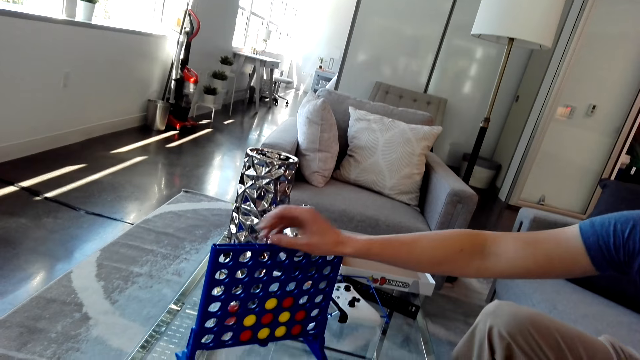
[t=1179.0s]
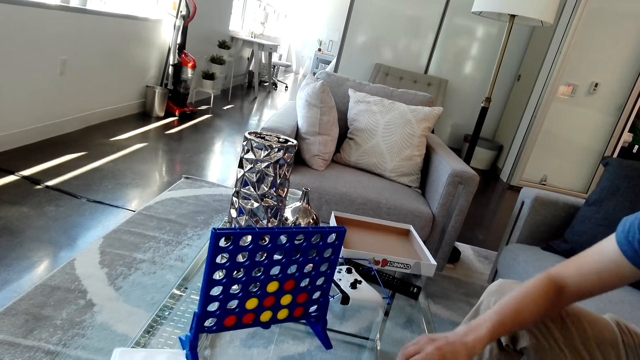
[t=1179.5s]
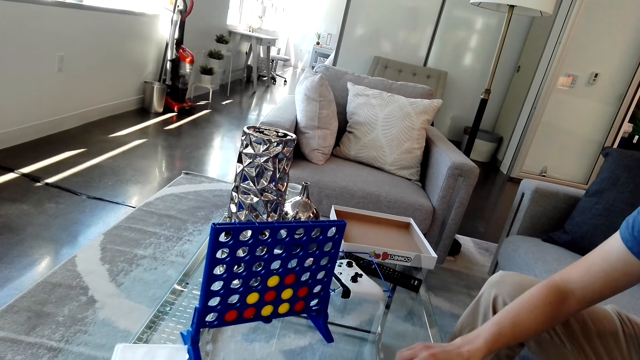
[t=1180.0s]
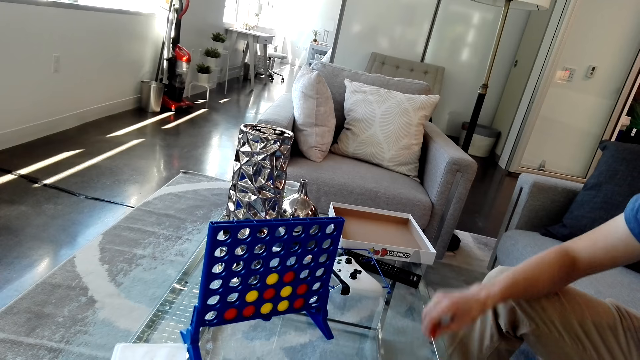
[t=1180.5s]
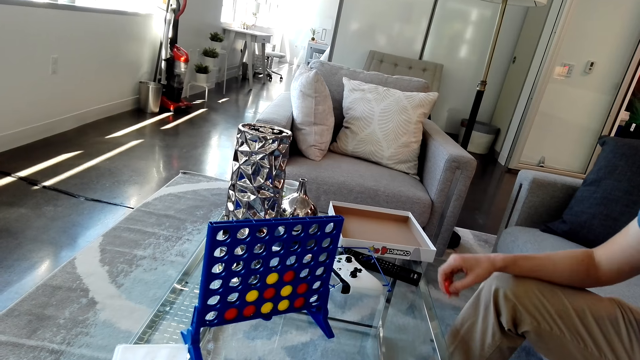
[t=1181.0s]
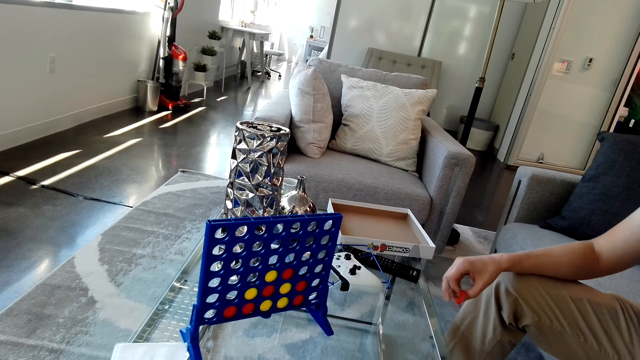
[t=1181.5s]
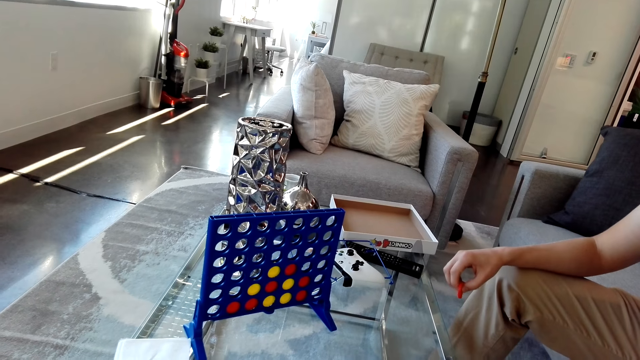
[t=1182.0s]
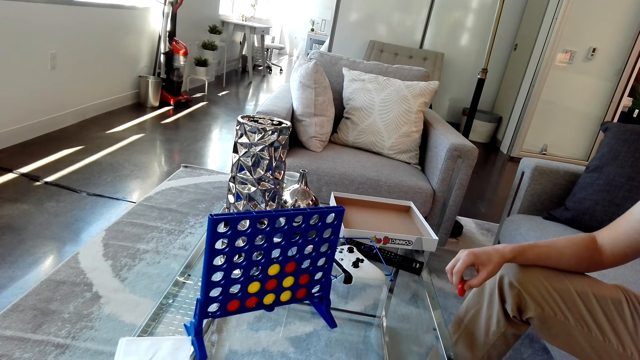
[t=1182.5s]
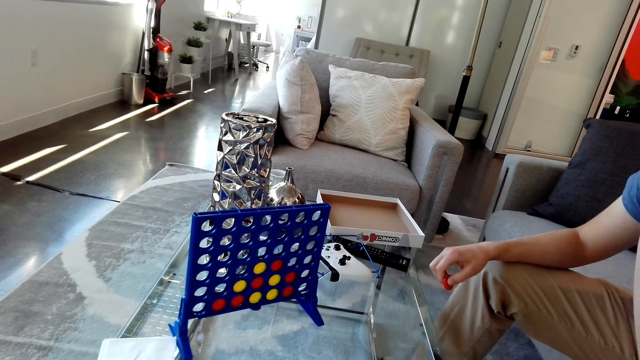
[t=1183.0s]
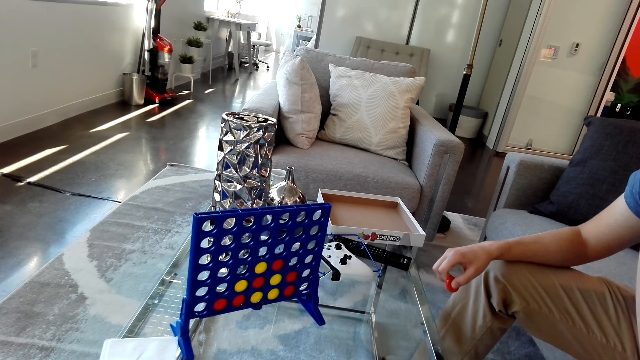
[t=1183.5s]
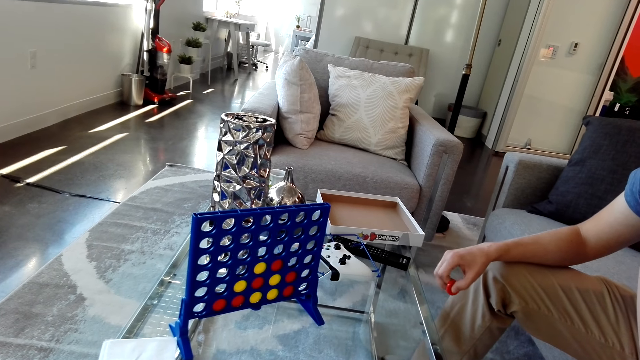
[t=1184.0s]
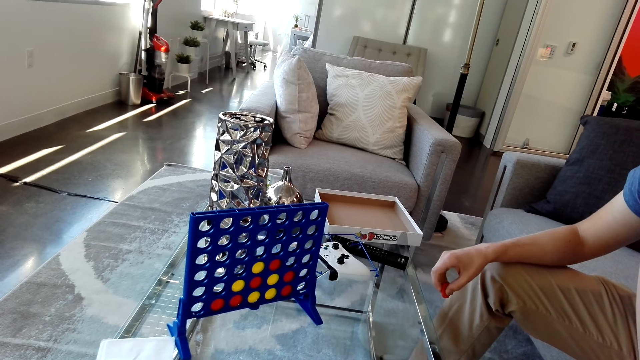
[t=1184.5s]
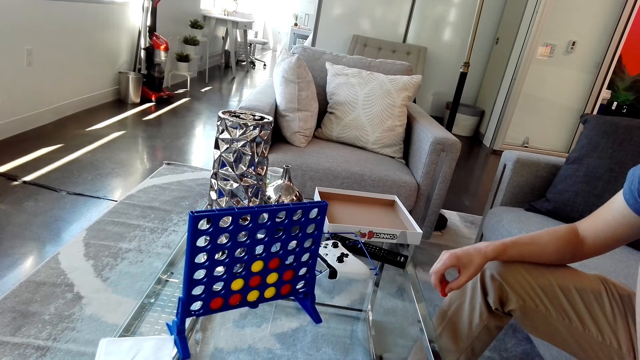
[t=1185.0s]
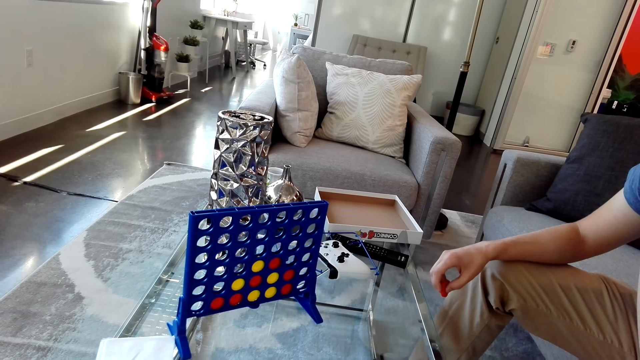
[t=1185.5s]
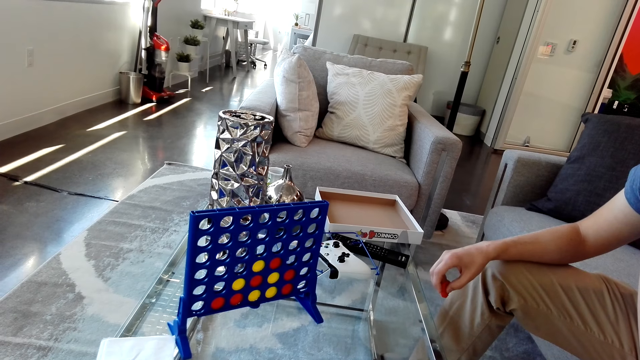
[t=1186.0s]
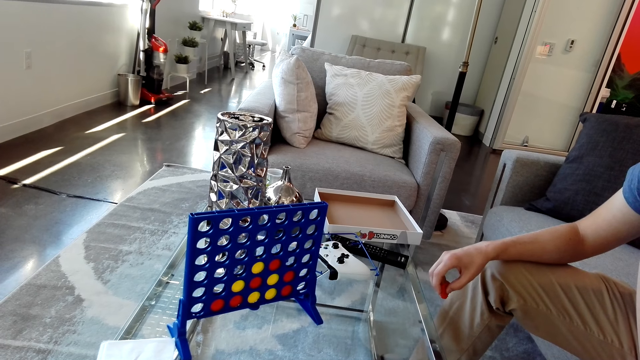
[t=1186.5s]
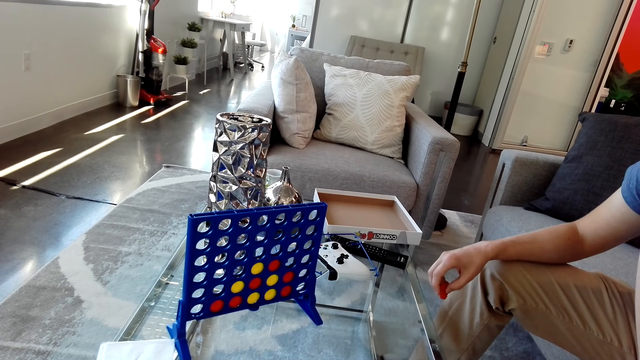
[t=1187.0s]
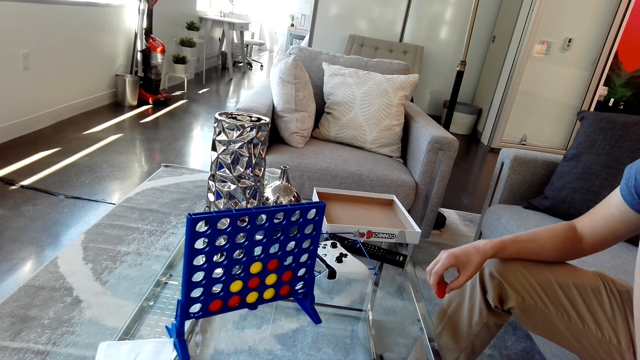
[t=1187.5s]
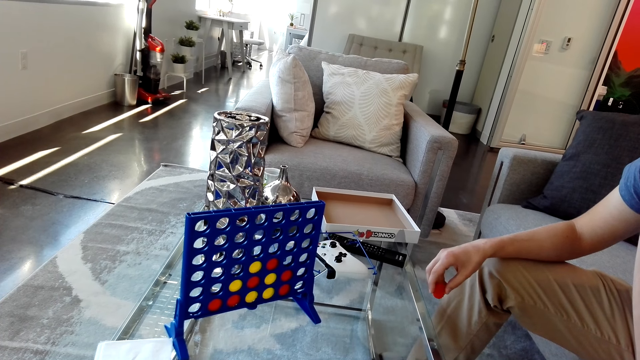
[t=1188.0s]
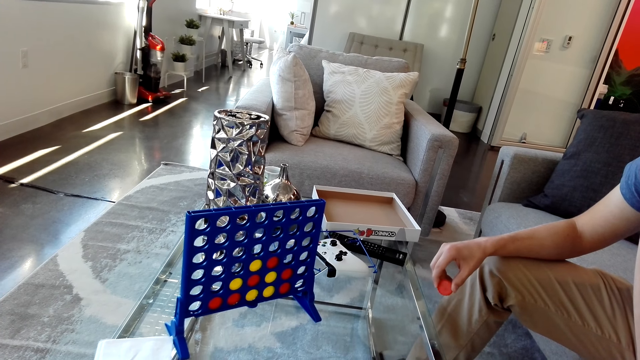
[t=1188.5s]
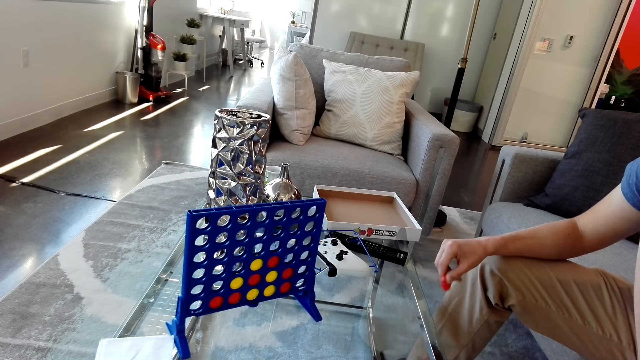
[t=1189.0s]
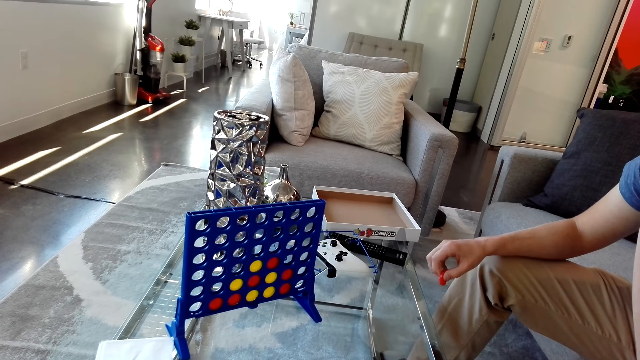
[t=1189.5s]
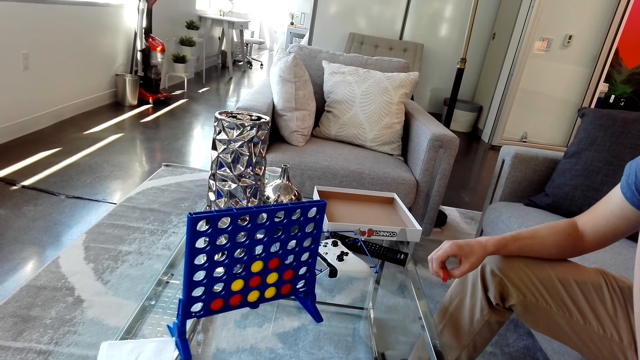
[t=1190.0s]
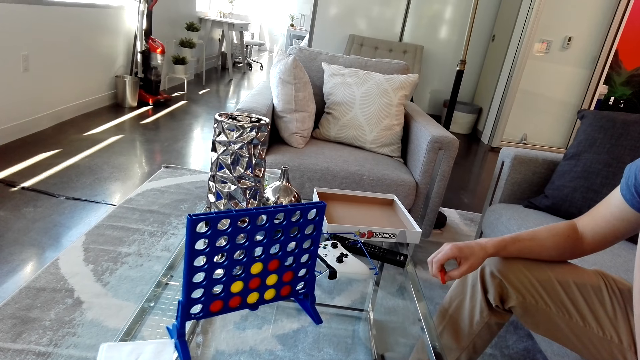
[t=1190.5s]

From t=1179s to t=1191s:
A man picks a red disc from the table. The camera wearer looks at the grid on a table.

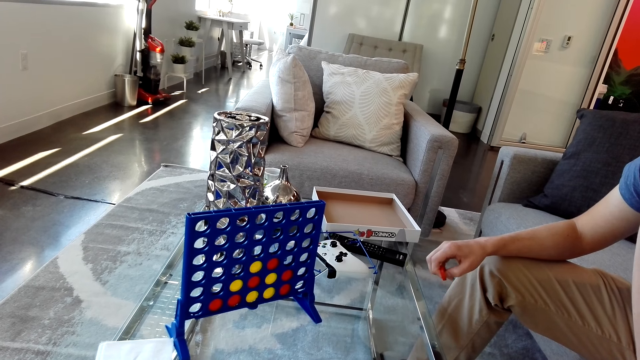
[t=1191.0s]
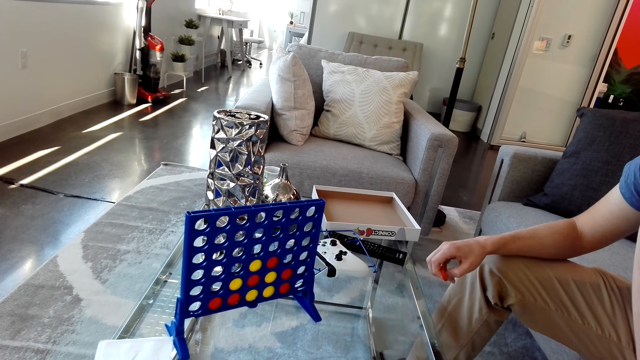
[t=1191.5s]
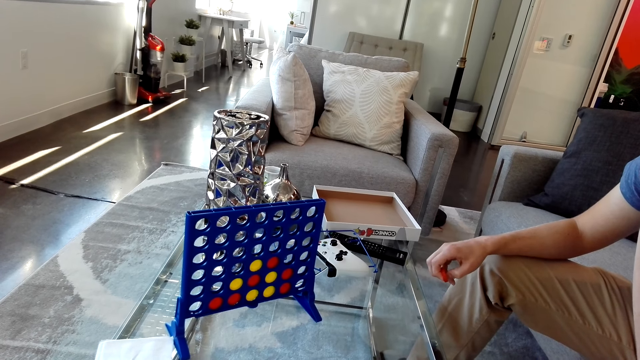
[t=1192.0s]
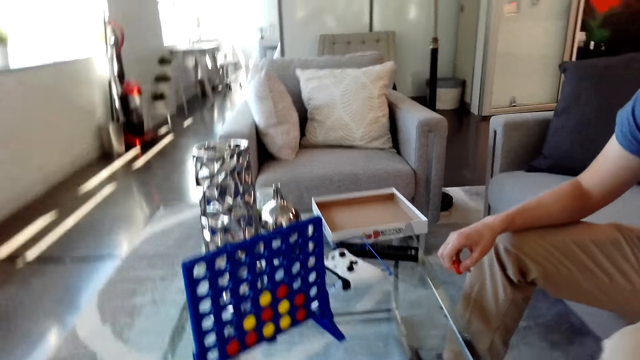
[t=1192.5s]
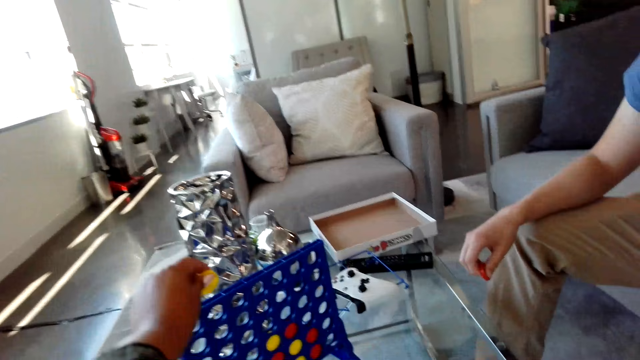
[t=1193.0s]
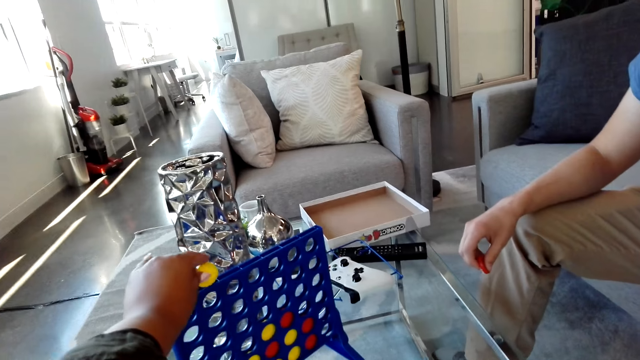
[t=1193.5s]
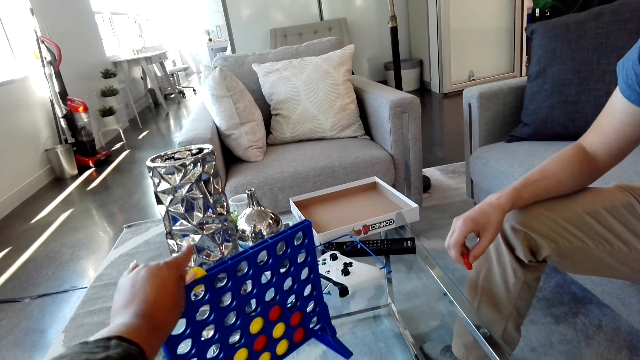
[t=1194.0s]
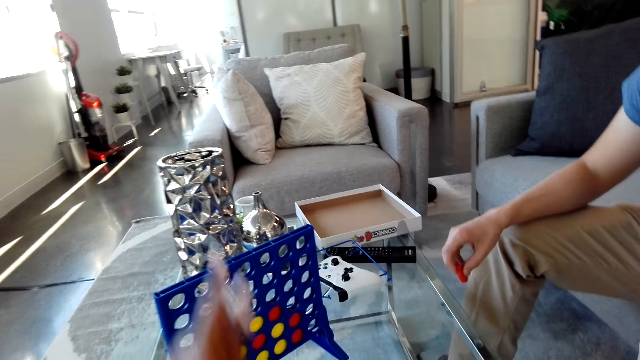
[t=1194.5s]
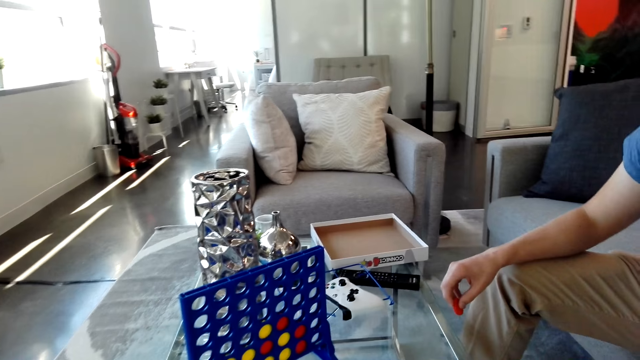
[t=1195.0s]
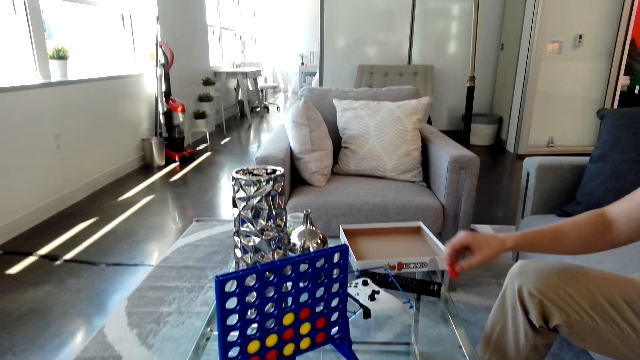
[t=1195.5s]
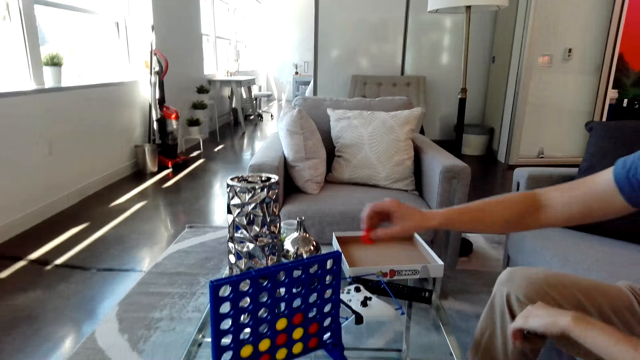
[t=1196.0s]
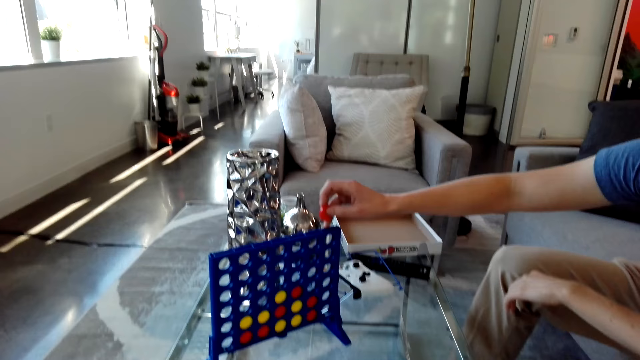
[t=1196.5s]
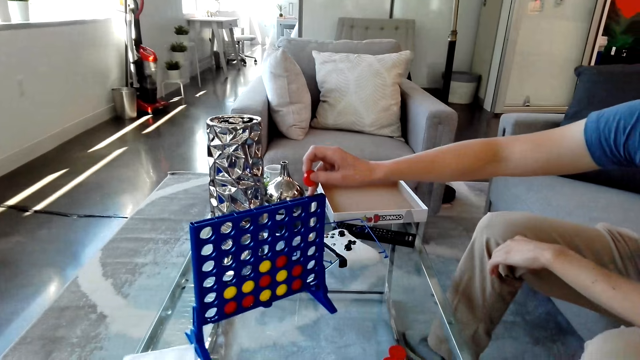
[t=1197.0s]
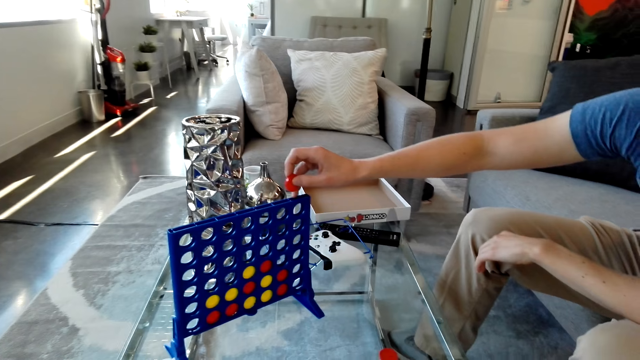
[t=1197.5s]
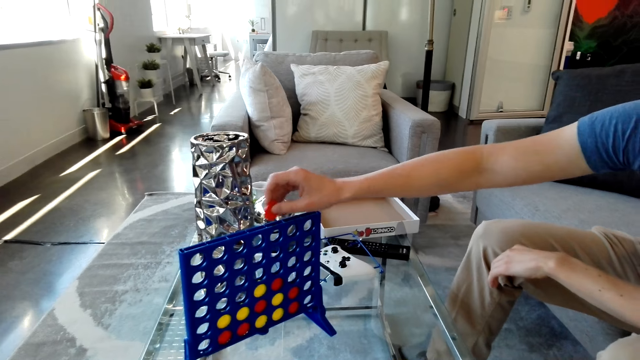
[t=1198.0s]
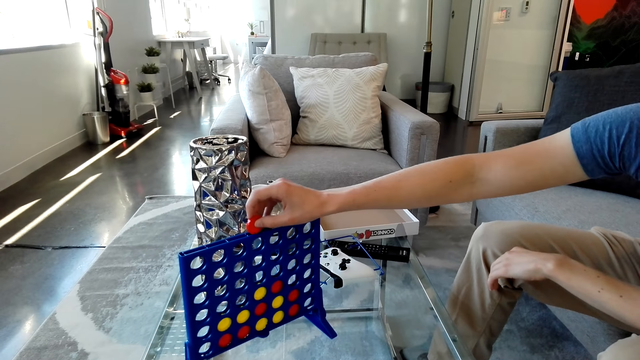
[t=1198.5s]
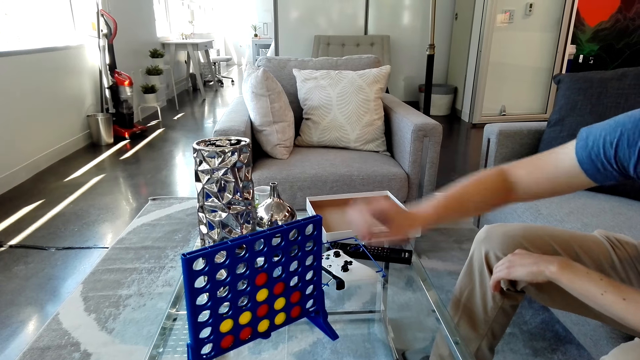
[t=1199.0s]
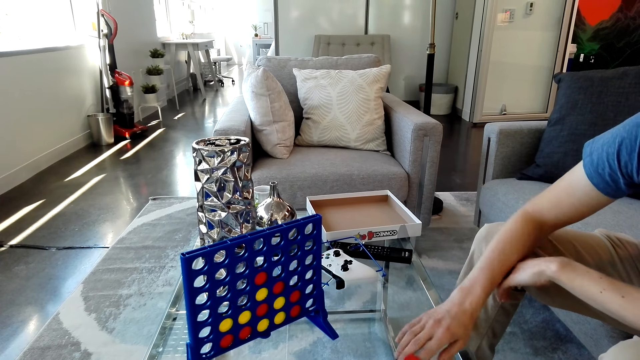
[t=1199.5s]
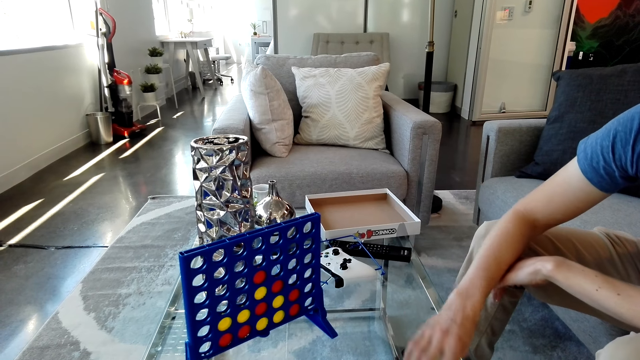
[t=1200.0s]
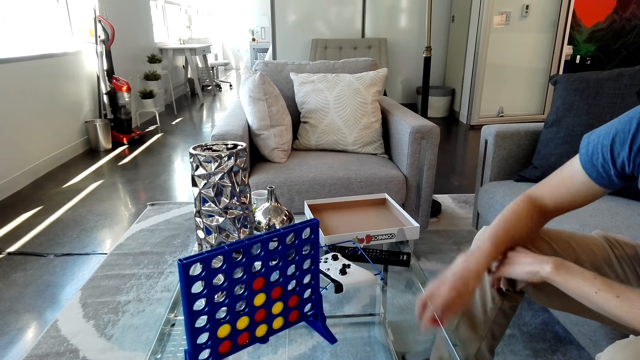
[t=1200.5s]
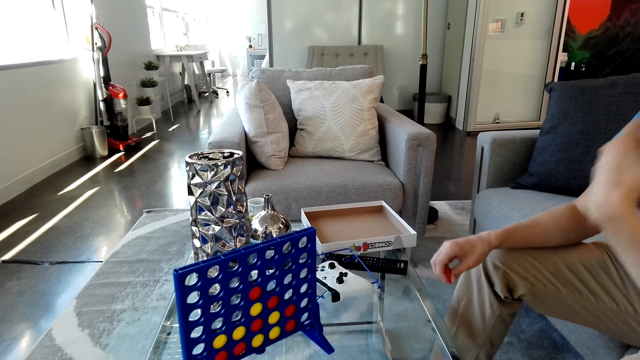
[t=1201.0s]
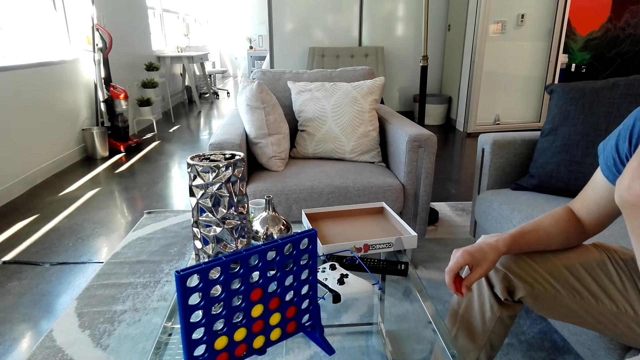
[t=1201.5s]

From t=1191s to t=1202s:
The camera wearer drops a yellow disc in the grid. A man drops the red disc in a grid. He picks the red disc from the table.
